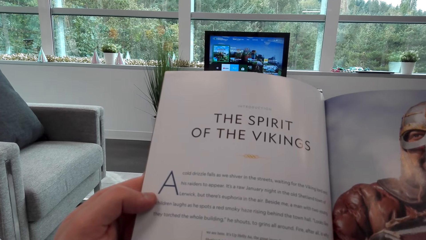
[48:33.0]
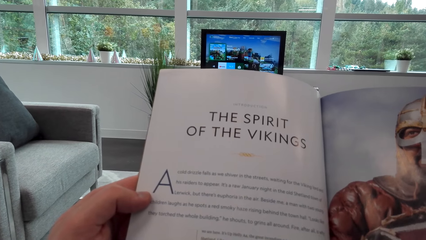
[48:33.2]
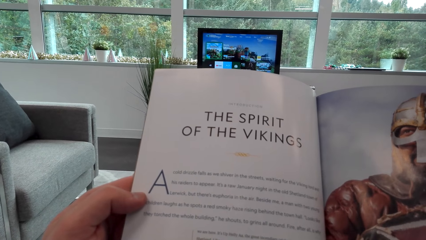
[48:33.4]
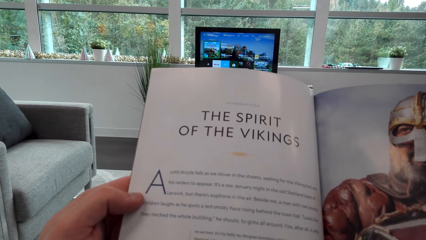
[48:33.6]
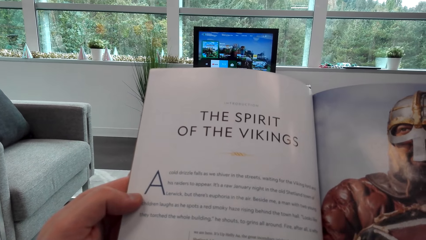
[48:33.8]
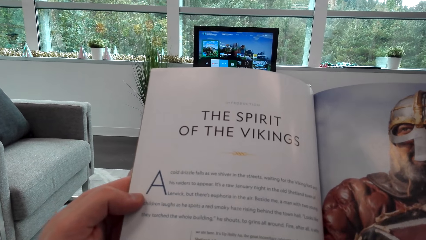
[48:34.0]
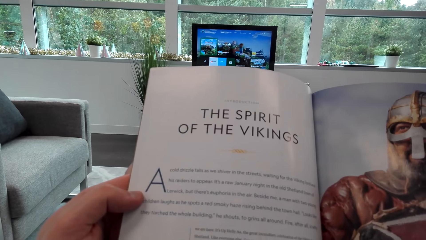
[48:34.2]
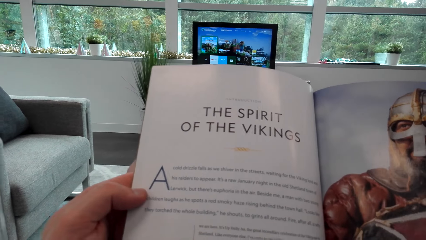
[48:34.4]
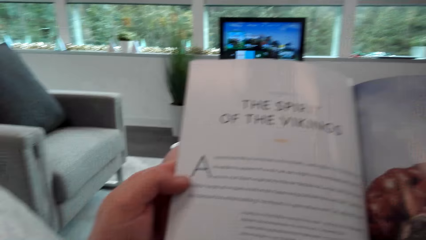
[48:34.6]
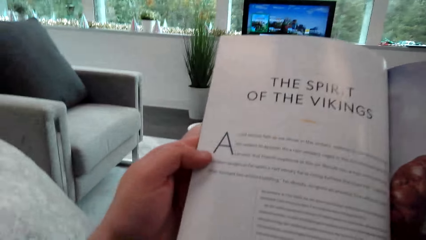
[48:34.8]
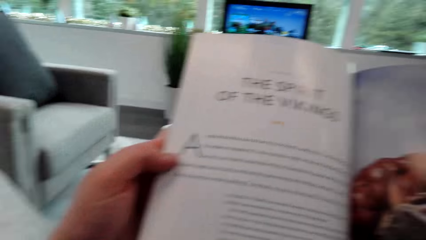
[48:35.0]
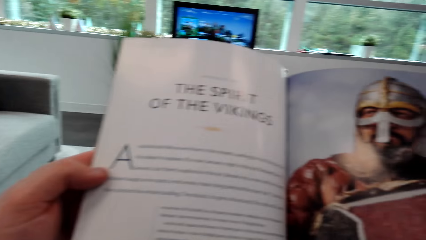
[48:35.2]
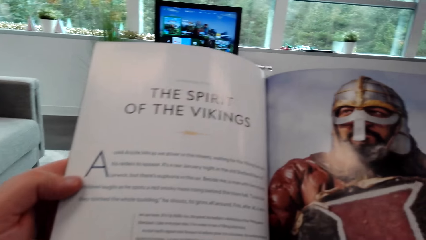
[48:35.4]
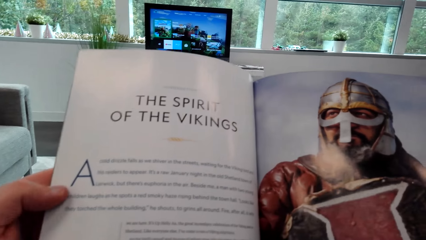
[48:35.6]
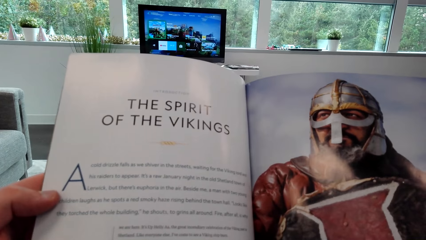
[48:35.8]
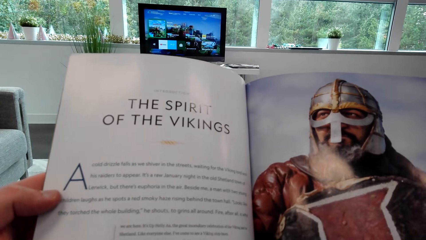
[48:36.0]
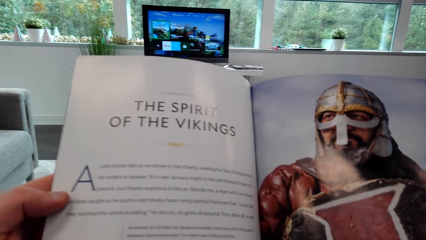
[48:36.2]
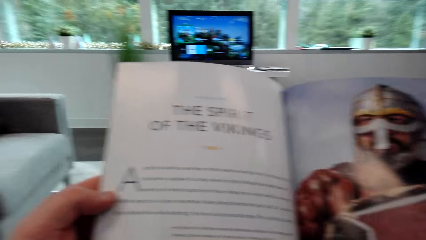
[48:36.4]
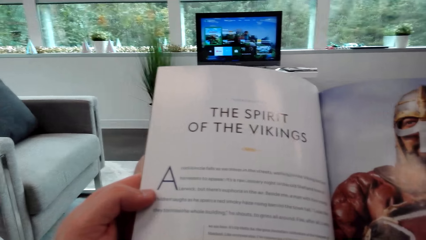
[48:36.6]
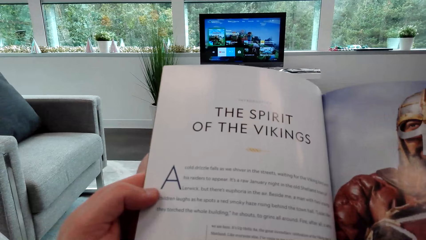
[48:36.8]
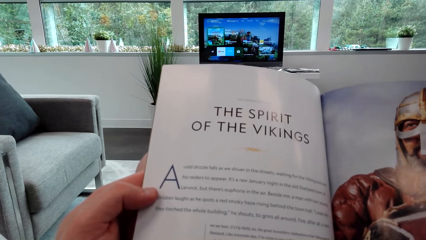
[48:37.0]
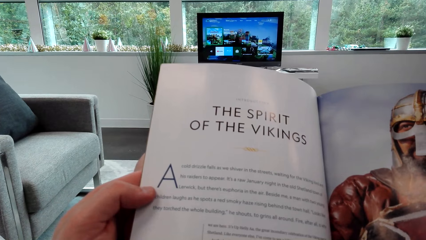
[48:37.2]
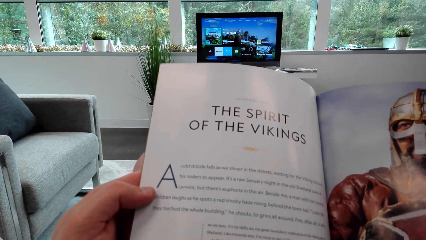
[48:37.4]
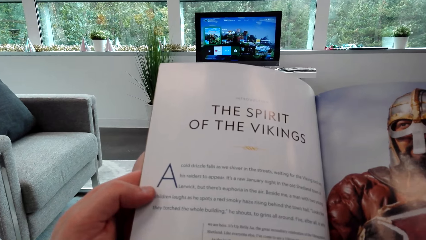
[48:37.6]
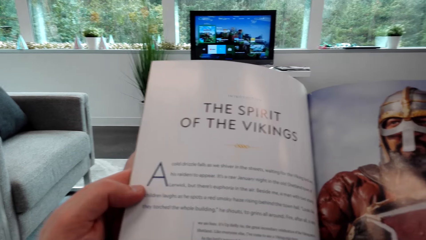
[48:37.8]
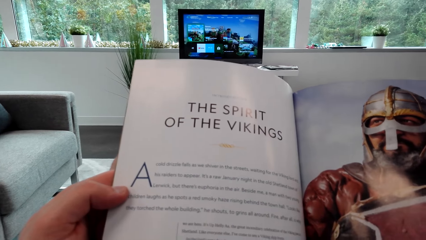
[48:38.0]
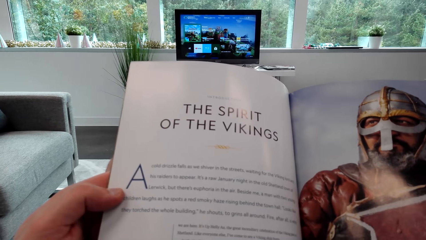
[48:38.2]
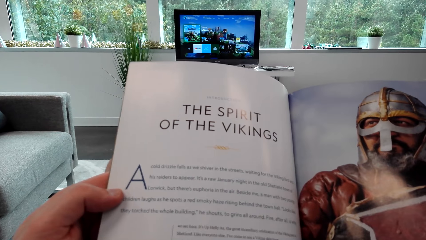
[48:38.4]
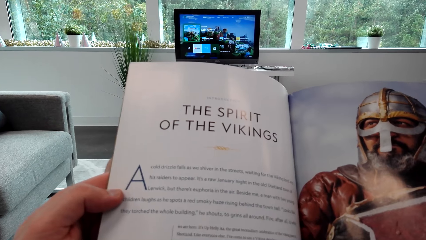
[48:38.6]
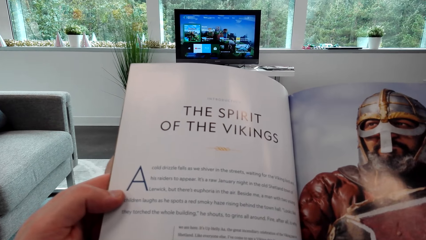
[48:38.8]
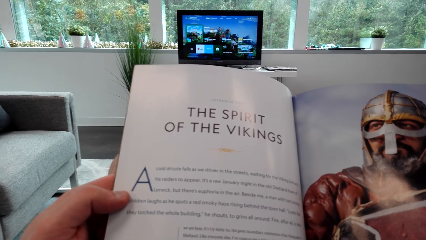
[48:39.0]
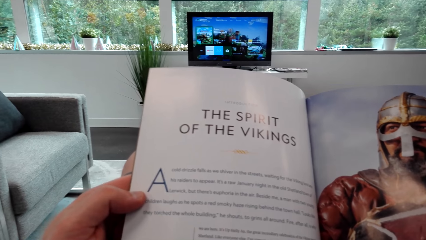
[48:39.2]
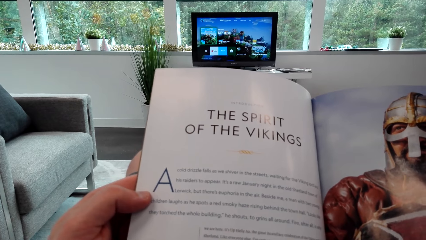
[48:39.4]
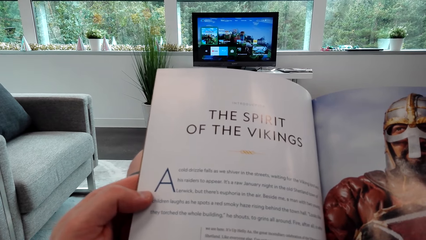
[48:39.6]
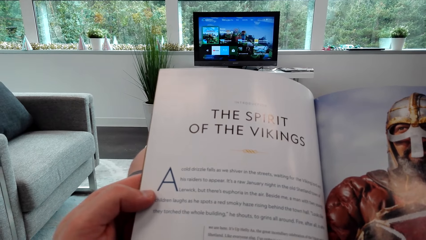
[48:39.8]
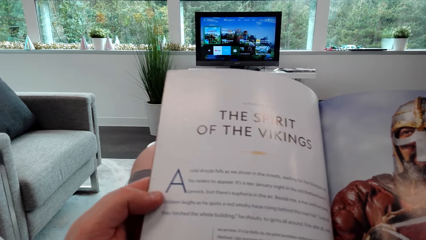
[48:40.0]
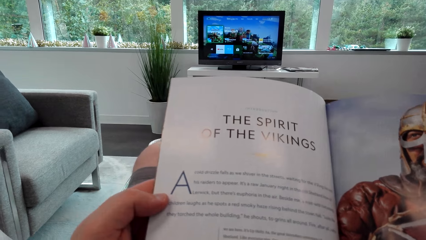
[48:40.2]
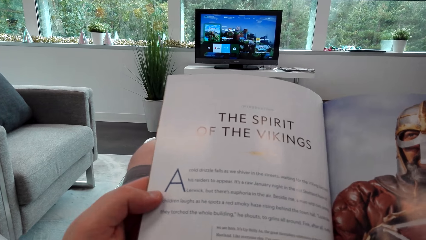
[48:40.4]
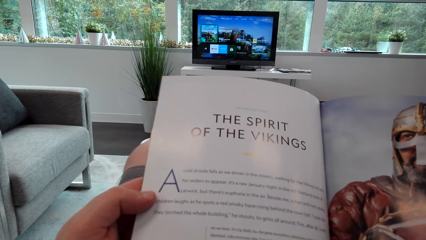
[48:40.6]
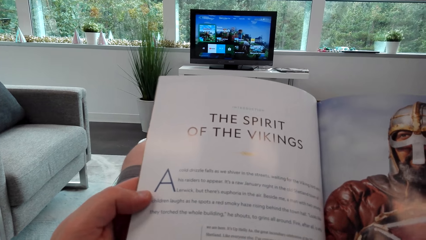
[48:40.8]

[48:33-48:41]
The camera wearer reads on the pamphlet.

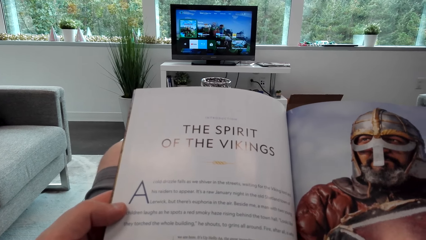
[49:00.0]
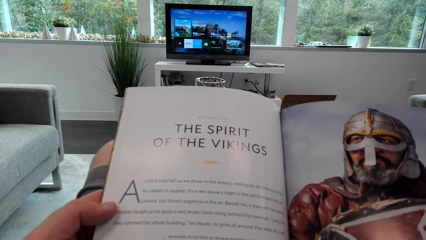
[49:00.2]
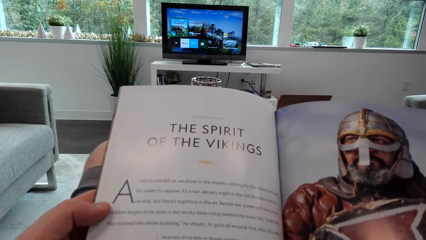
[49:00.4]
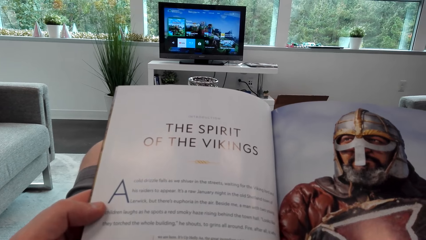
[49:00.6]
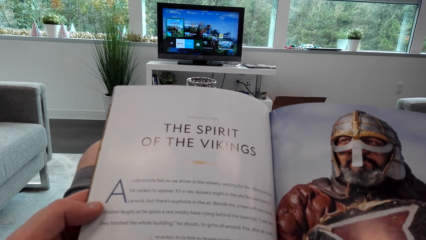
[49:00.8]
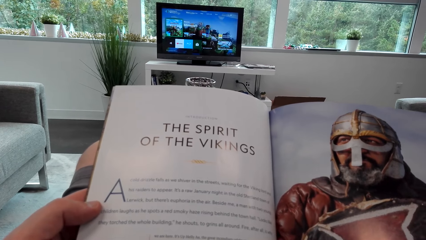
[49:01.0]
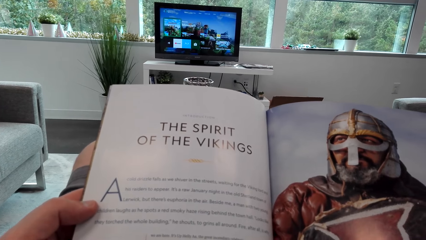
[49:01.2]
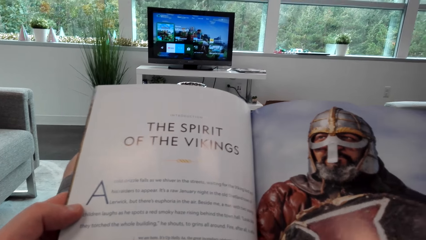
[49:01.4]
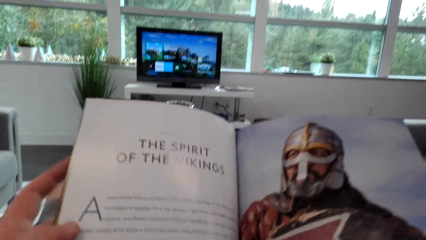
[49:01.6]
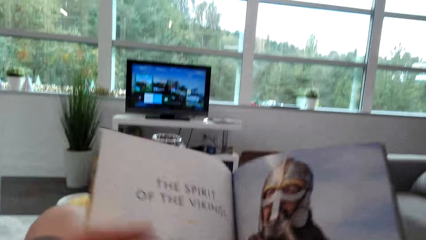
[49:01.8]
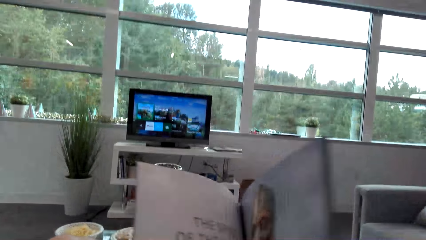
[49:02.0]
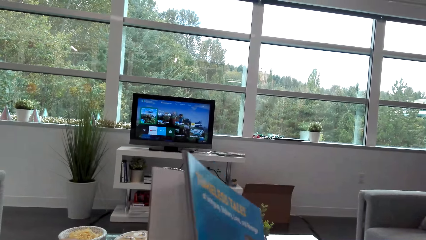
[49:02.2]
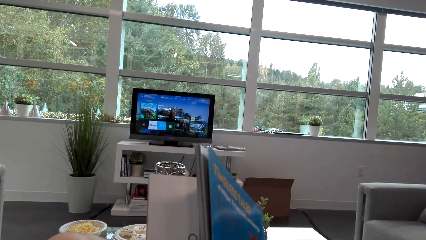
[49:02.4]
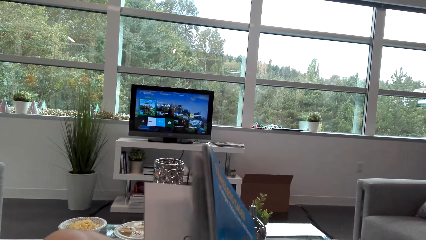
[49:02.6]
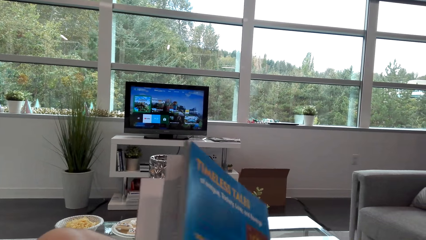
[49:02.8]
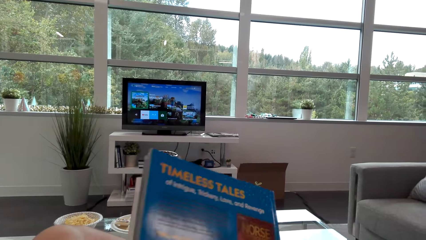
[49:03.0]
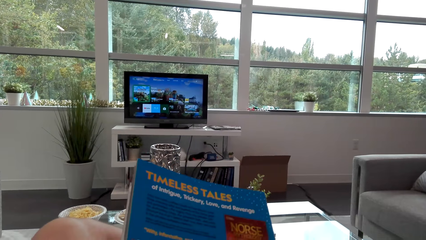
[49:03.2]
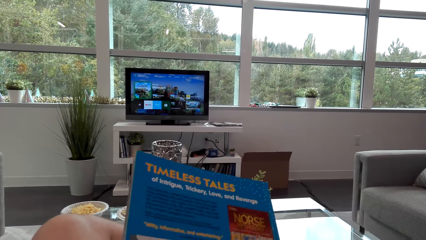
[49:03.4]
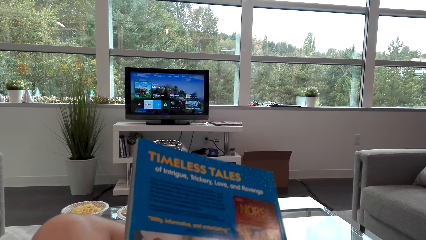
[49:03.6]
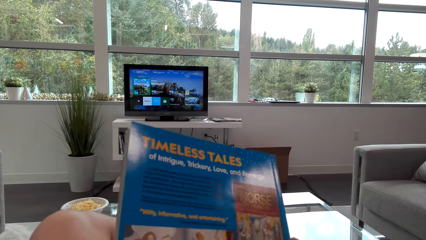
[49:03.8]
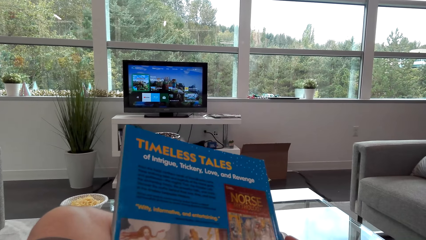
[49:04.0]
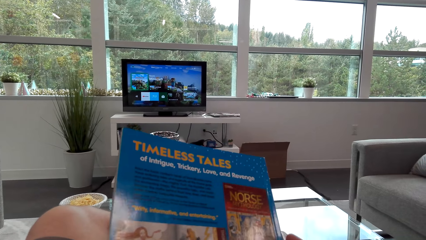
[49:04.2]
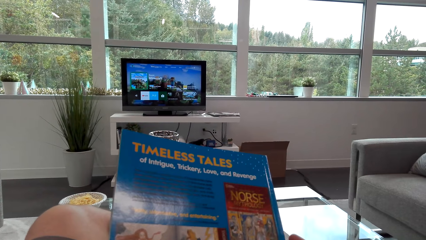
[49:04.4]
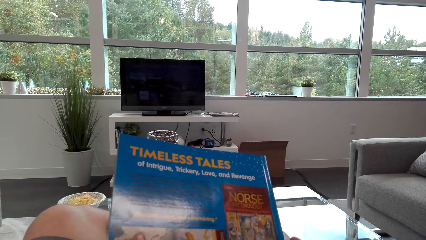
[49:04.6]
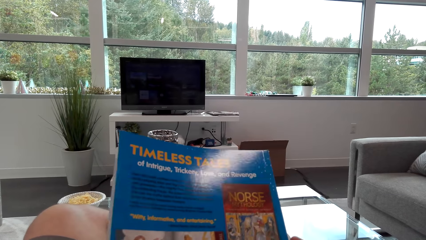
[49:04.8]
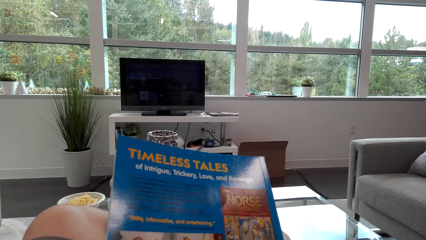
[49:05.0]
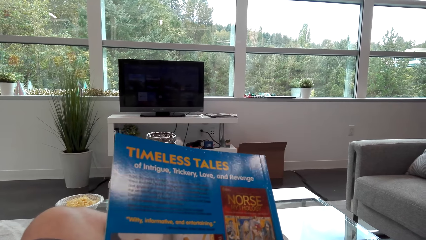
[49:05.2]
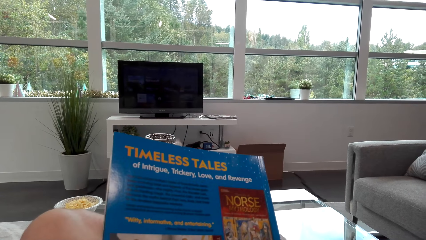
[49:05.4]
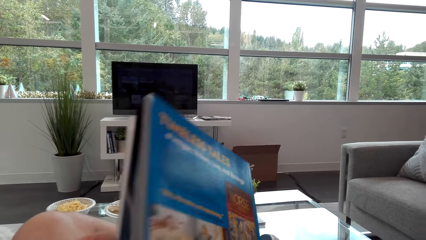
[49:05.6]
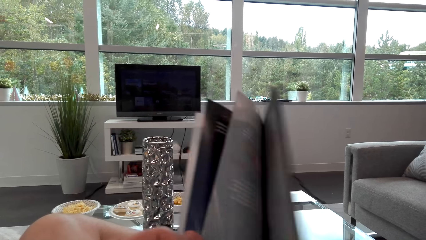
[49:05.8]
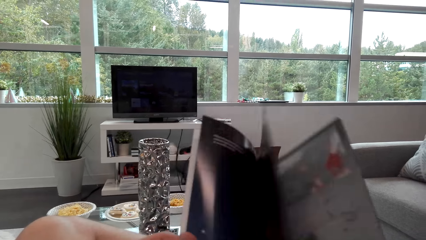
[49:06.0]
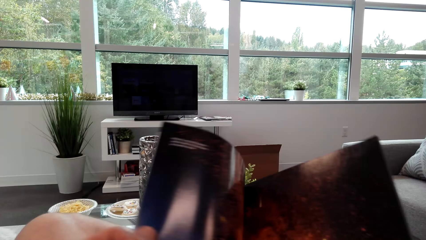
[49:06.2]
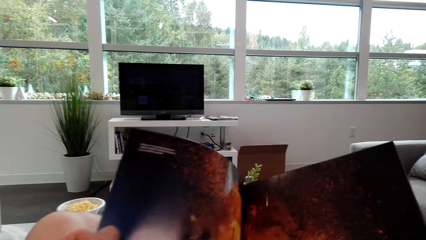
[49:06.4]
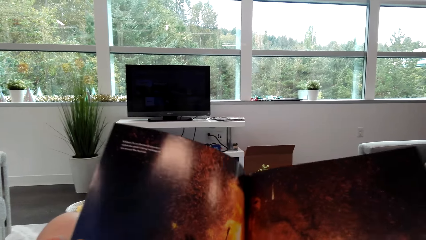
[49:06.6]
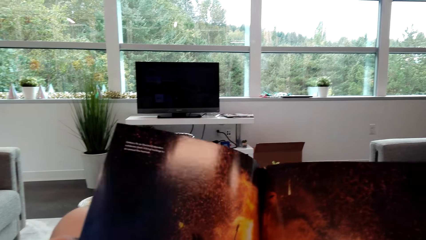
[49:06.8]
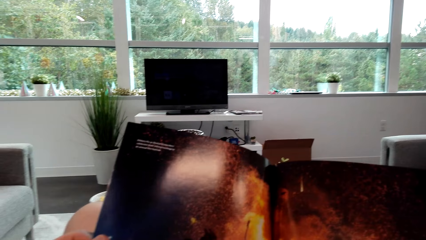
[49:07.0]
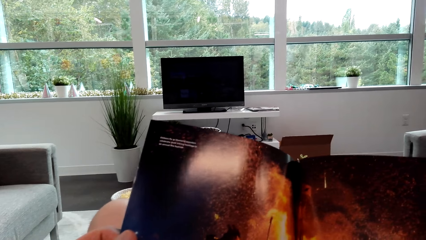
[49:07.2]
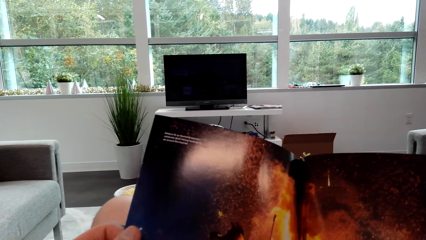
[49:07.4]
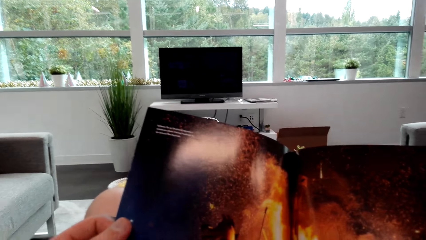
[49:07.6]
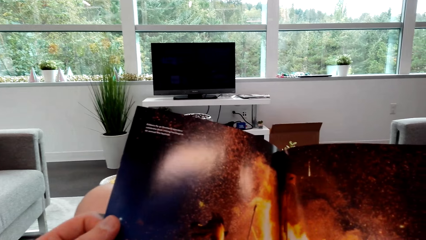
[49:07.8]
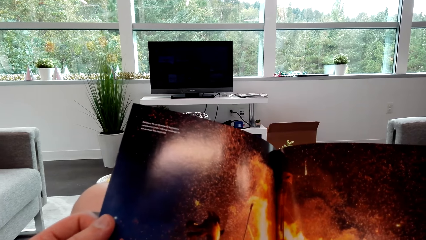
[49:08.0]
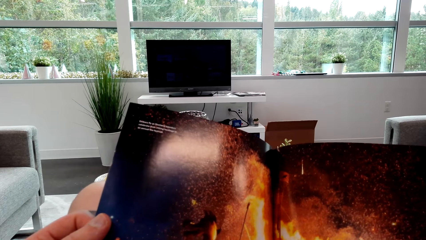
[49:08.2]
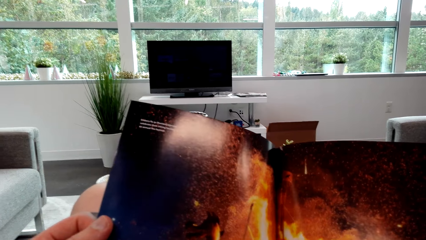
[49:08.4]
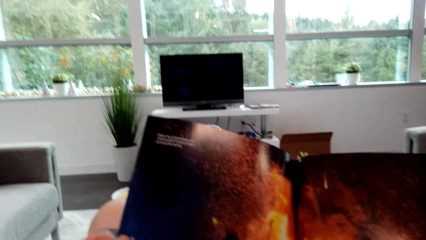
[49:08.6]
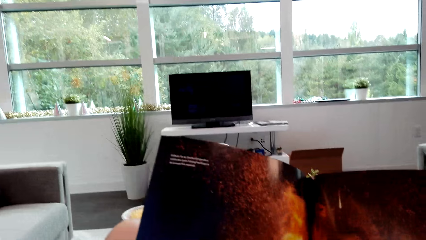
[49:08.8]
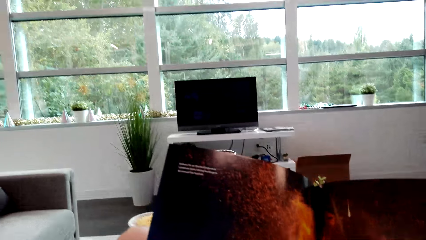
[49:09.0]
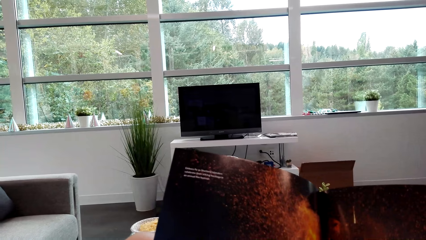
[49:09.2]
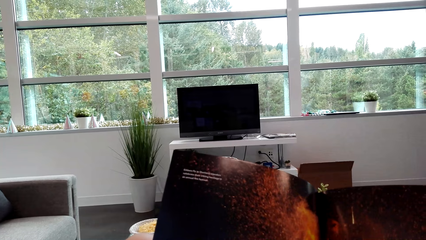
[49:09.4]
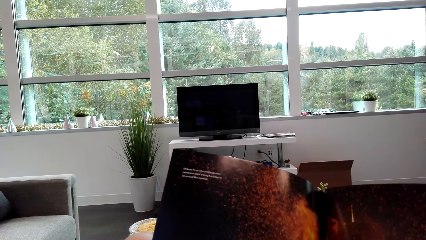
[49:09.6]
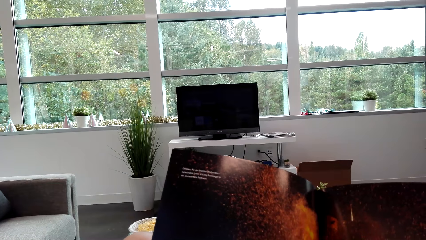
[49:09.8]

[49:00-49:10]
The camera wearer closes the book. They read the book cover. They open the book.
